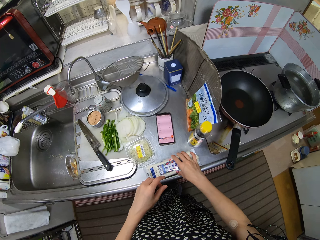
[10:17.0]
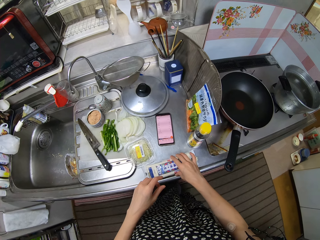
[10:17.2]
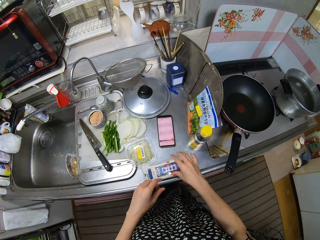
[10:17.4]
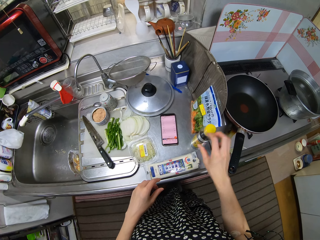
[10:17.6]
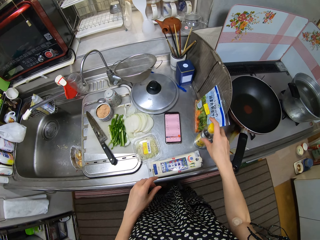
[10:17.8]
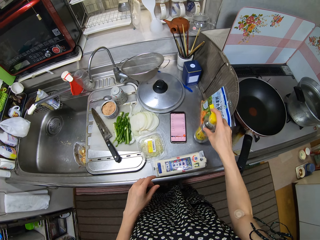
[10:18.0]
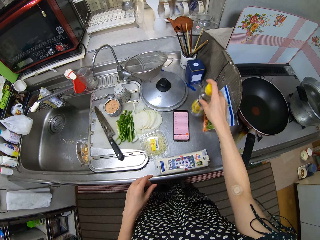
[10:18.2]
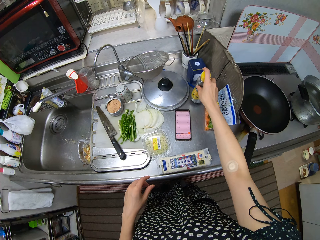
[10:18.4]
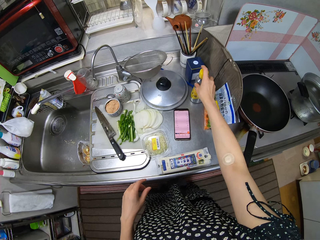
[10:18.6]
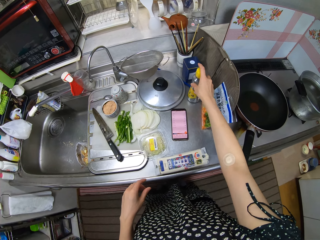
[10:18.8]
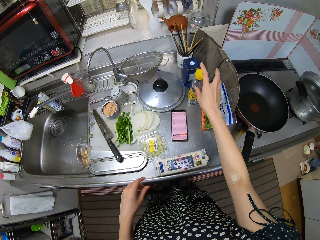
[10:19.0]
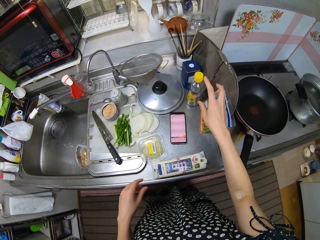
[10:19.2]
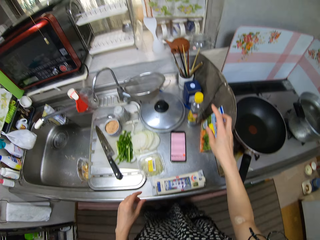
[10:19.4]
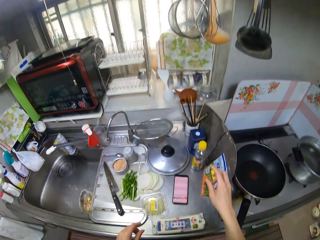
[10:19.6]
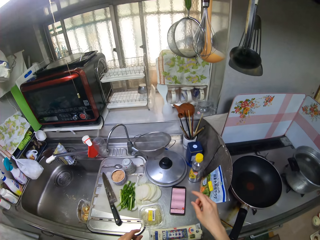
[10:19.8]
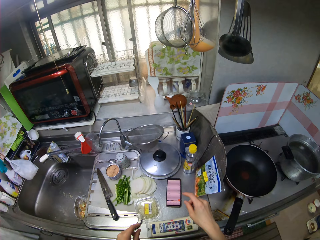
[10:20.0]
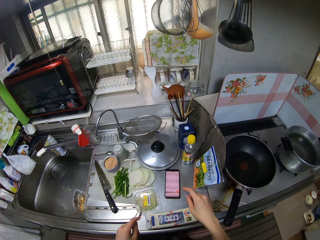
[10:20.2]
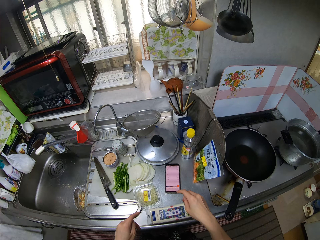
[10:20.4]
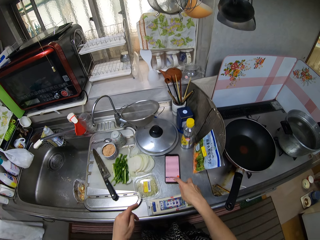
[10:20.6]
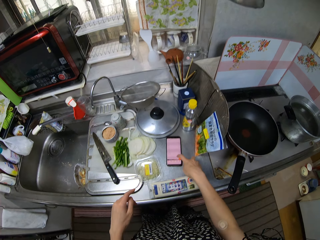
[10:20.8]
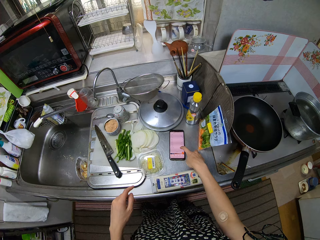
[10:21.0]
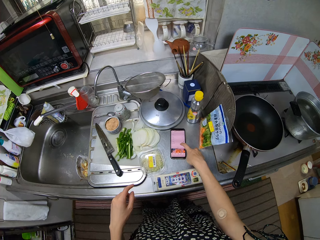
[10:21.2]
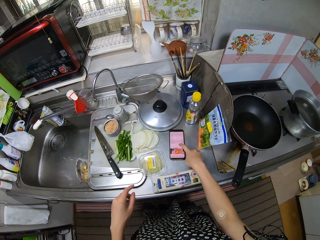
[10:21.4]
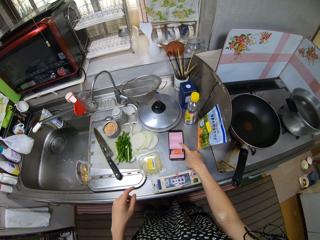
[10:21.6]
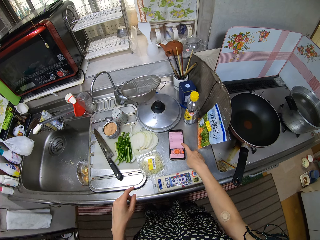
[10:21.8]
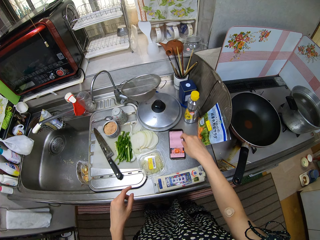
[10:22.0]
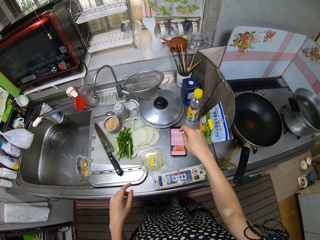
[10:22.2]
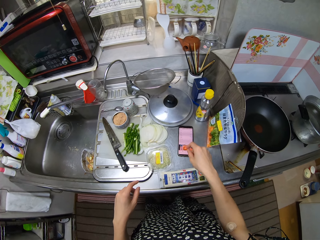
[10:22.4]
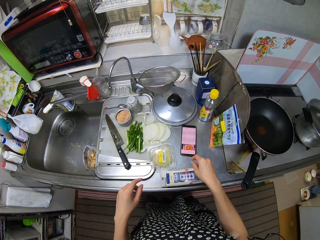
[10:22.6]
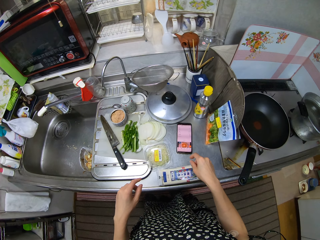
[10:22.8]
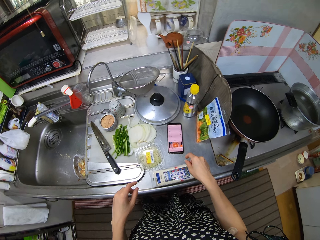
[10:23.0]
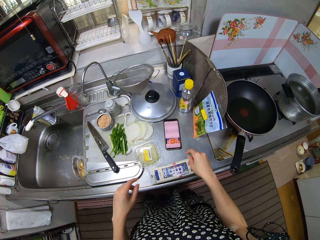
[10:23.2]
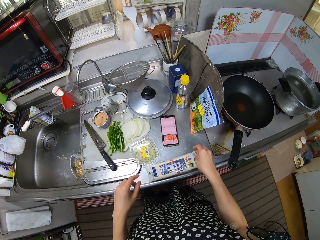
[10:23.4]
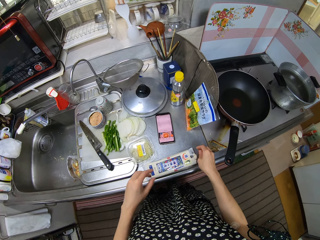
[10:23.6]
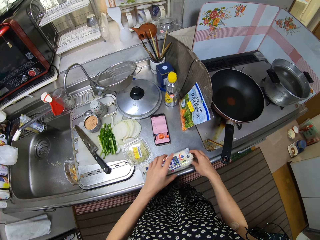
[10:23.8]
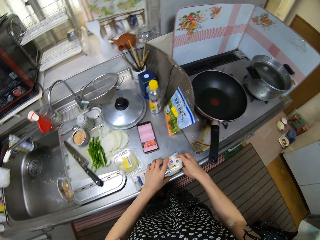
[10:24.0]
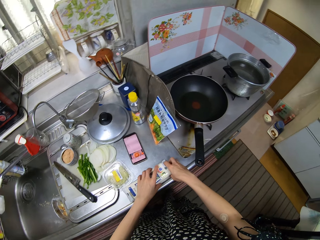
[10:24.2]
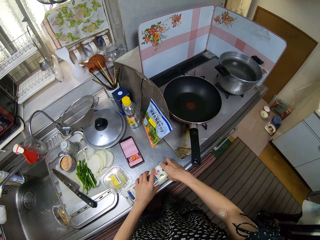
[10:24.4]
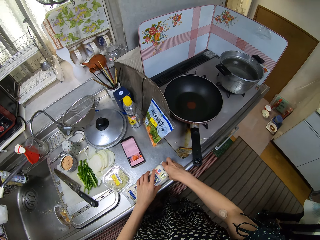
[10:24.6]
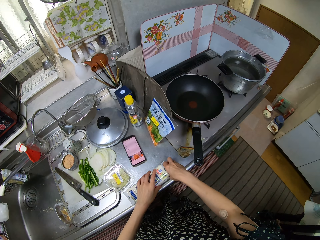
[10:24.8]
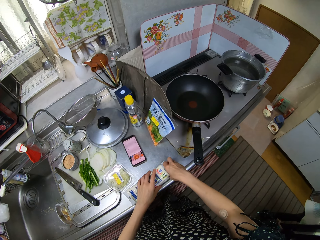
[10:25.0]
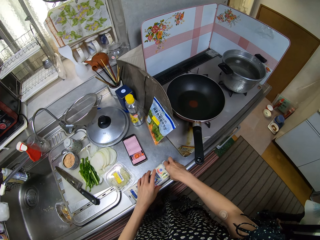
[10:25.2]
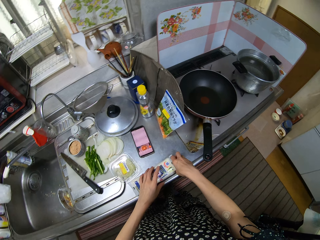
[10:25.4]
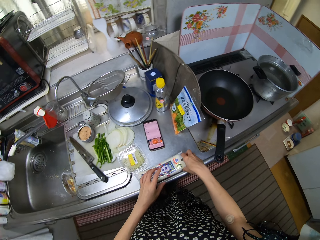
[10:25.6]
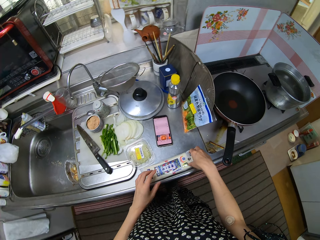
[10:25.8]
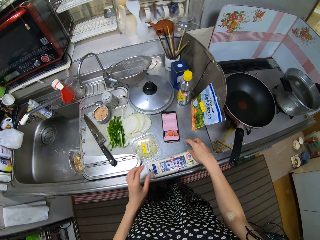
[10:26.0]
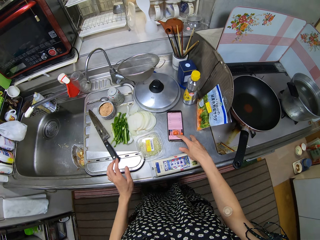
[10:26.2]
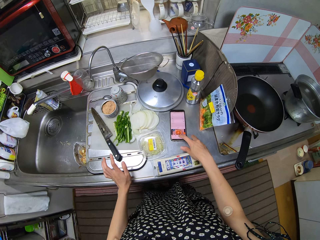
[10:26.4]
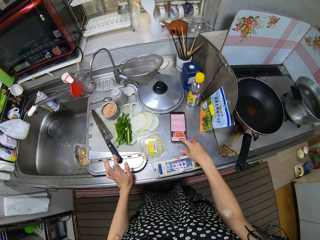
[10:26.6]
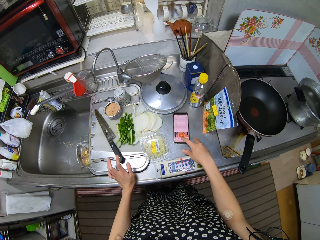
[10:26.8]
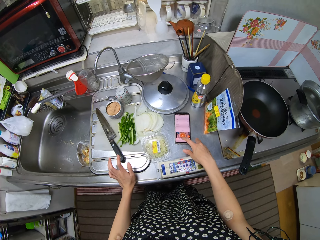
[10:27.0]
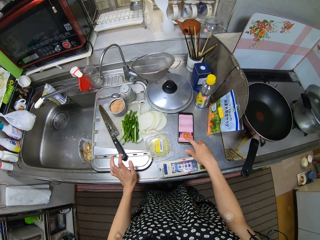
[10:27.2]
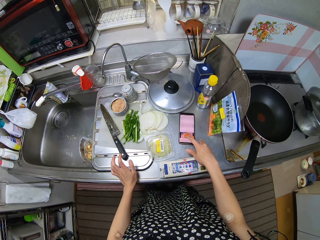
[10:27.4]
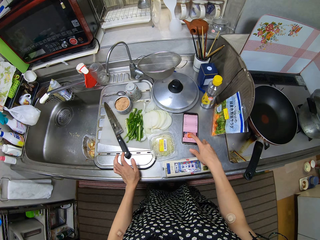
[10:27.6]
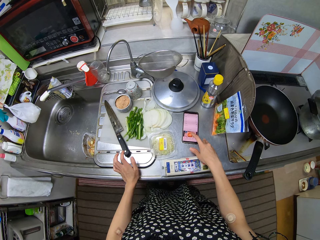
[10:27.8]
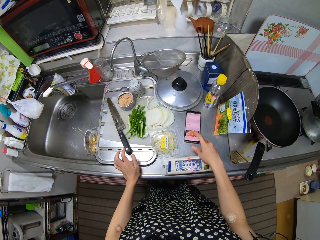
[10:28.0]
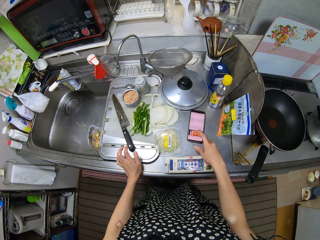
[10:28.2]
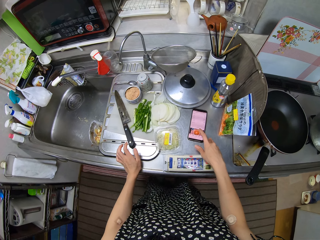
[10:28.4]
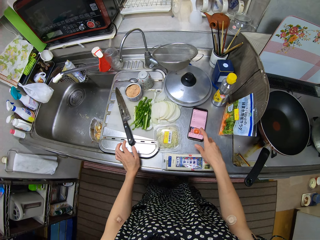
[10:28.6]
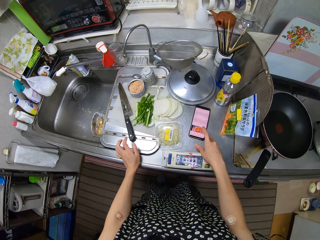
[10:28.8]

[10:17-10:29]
The camera wearer moves the pack of pasta or packet of noodles on the counter with her right hand. She picks up the spice bottle. She moves a bottle of oil on the counter with her right hand. She places the spice bottle on the kitchen top. She scrolls her phone up. She operates the phone with her right hand. She touches the packet of noodles on the kitchen top. She pulls out some of the pasta in the pack with her right hand and holds the pack of pasta on the counter with her right hand. She operates the phone with her right hand. She places her right hand finger on top of the phone.

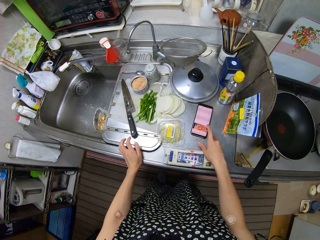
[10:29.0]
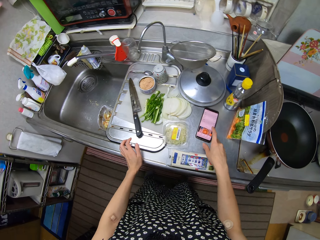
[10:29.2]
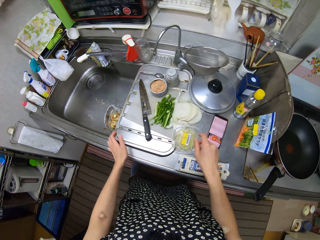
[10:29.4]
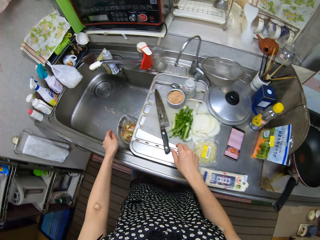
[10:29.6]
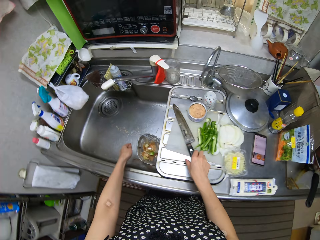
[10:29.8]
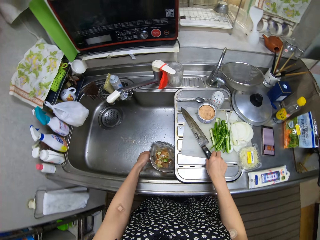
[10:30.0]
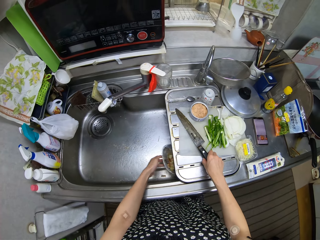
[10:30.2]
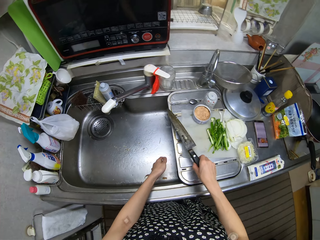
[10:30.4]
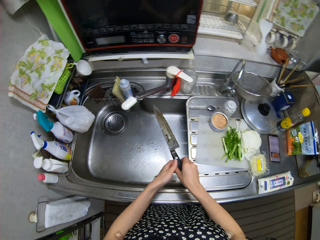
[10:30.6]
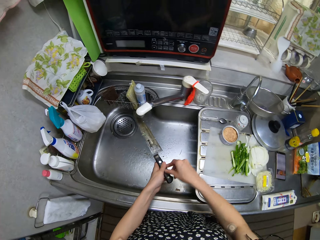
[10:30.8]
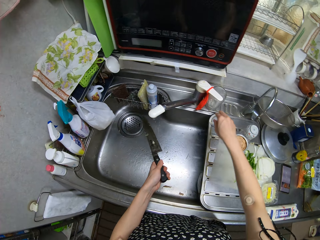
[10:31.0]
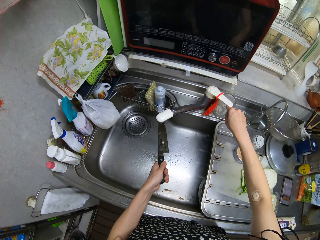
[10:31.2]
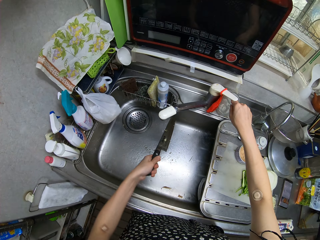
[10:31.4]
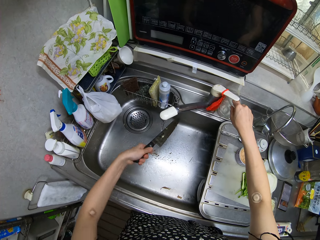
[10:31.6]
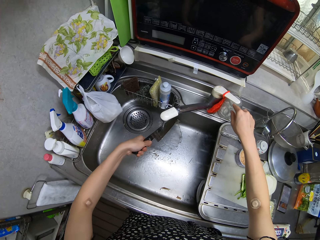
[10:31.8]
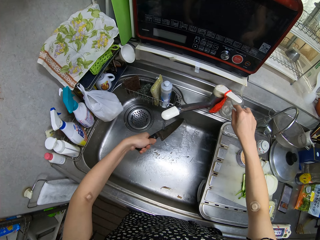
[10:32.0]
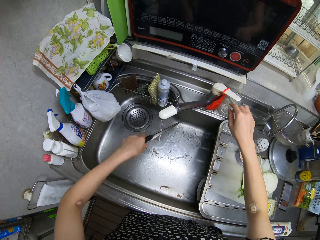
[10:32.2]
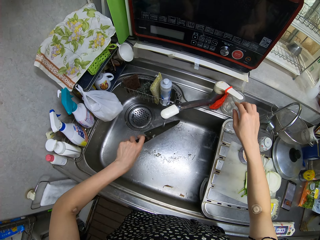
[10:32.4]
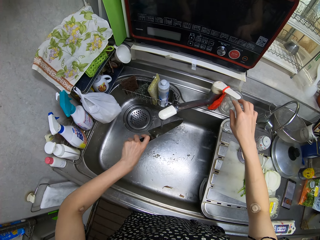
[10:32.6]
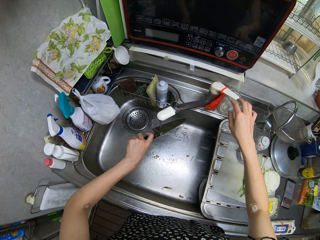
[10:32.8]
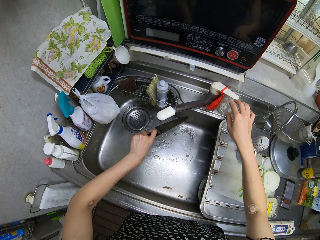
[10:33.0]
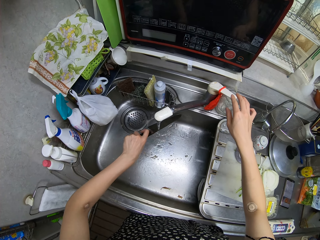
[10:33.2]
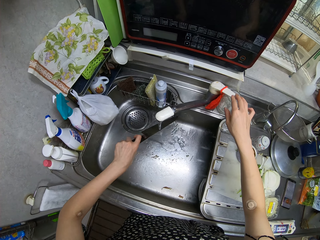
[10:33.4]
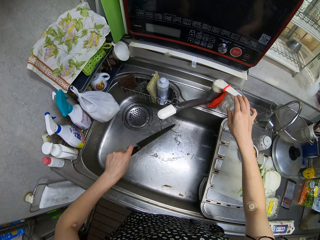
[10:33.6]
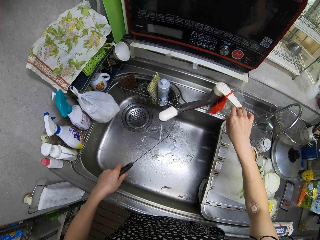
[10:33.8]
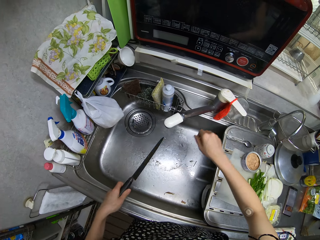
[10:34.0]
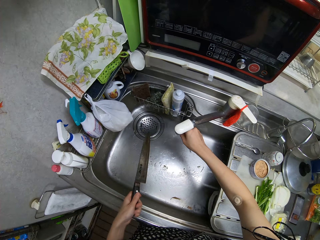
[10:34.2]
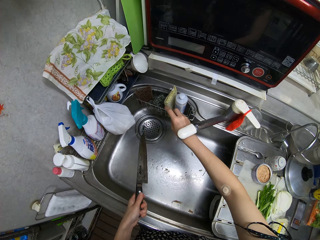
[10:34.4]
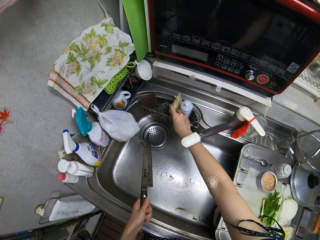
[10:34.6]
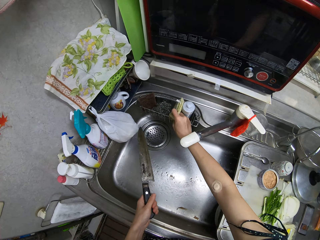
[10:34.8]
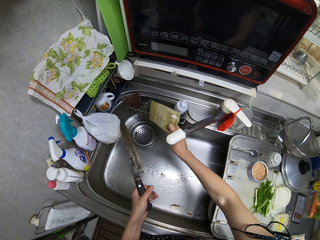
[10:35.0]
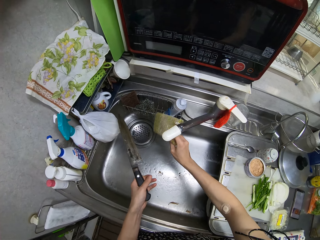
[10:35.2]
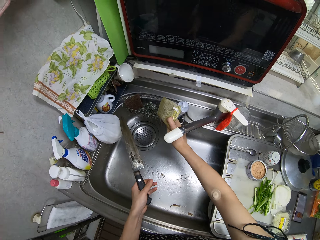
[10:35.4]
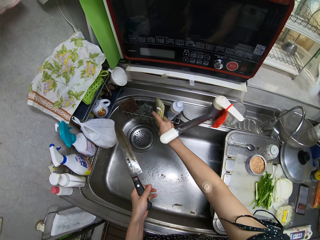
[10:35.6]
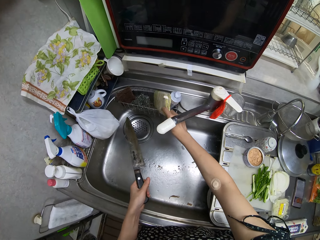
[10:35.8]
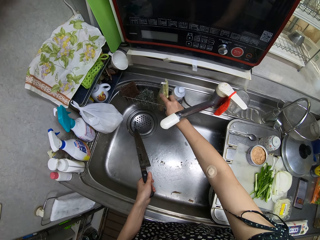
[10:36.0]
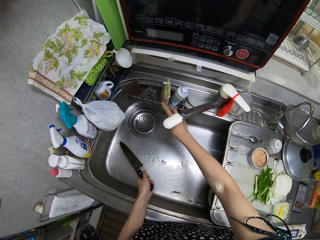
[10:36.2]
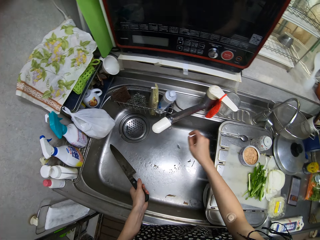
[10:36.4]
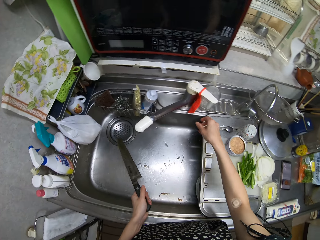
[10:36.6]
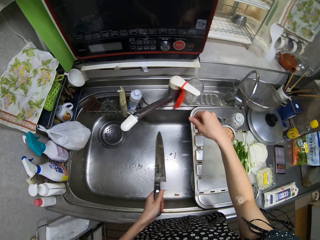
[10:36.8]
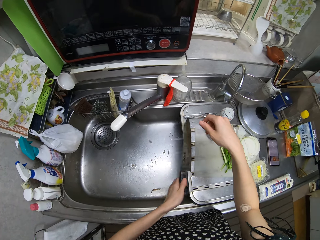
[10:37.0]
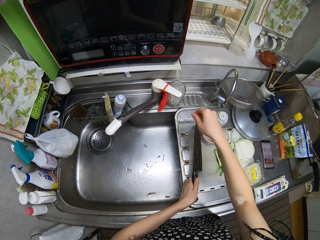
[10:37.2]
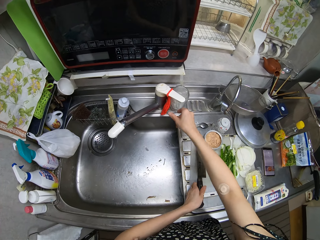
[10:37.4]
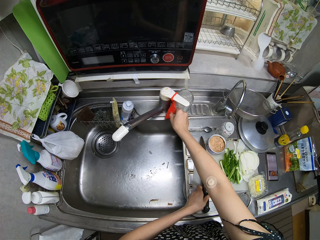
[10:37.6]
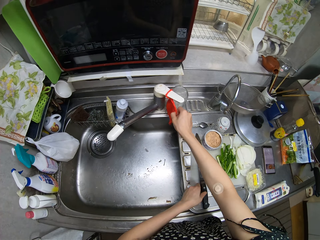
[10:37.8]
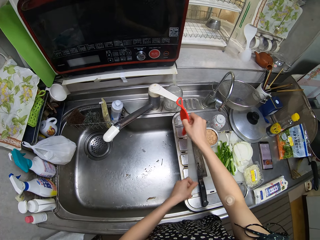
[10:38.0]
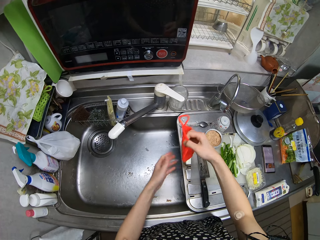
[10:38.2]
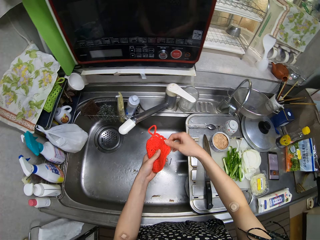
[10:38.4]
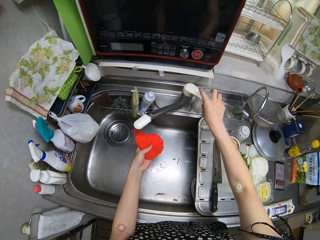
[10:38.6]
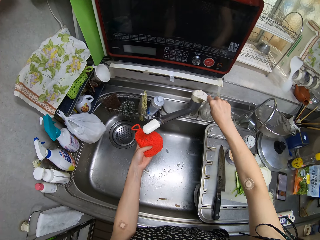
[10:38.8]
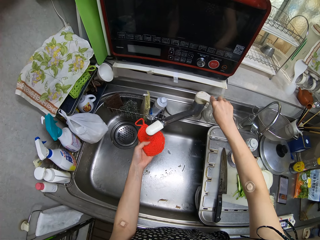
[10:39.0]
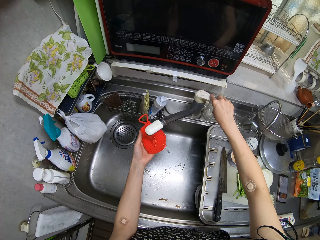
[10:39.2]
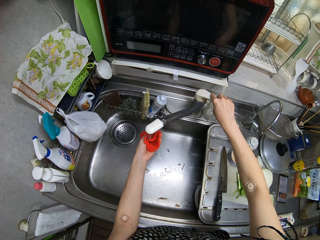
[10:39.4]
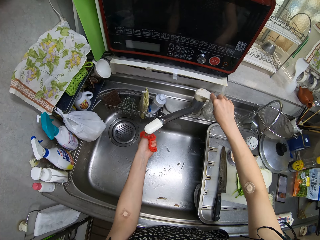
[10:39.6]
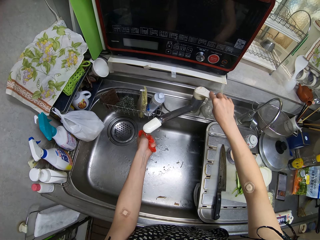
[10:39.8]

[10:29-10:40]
The camera wearer pushes the stainless bowl under the kitchen top. She moves a waste bin in the sink with her left hand. She picks up a knife from the sink with her right hand. She passes the knife to her left hand. She opens a tap with her right hand. She rinses the knife. She closes the tap with her right hand. She picks up the washing sponge. She moves the sponge in the sink with her right hand. She places the washing sponge on the kitchen sink sponge holder. She places the knife on the kitchen top. She picks up another sponge or dishcloth from the tap knob with her right hand. She opens the tap with her right hand. She rinses the dishcloth with tap water.
